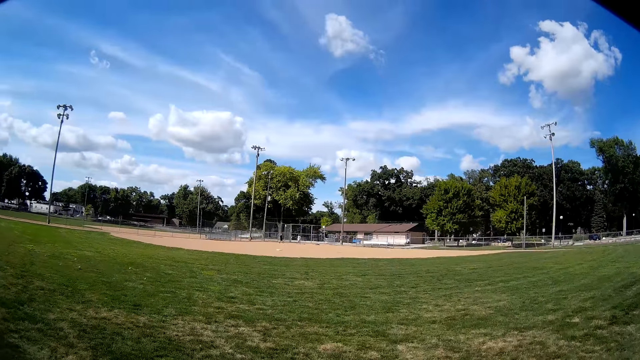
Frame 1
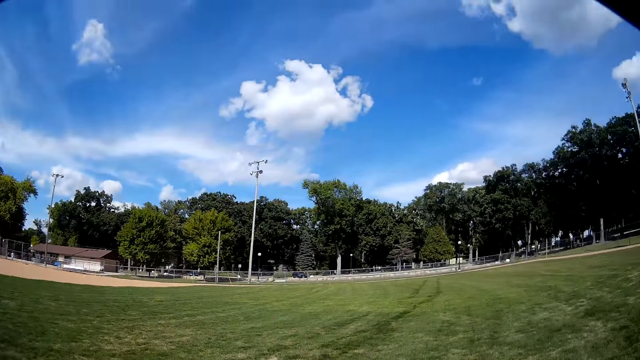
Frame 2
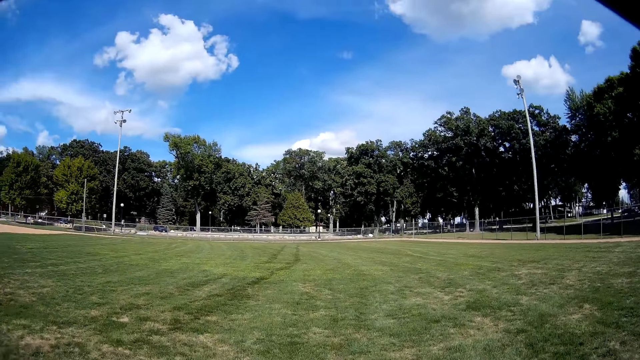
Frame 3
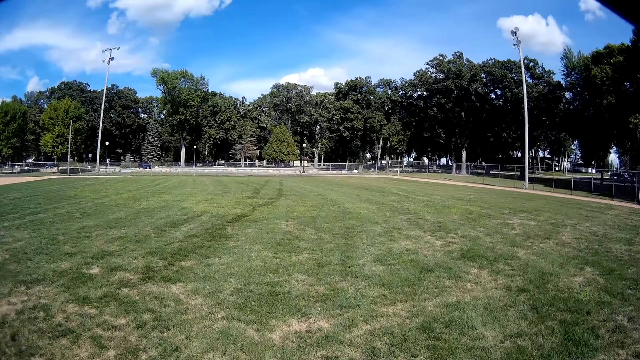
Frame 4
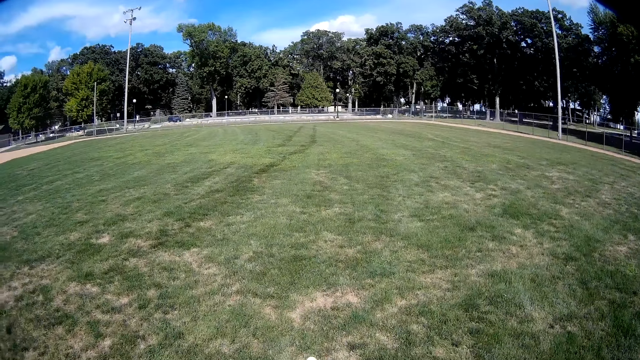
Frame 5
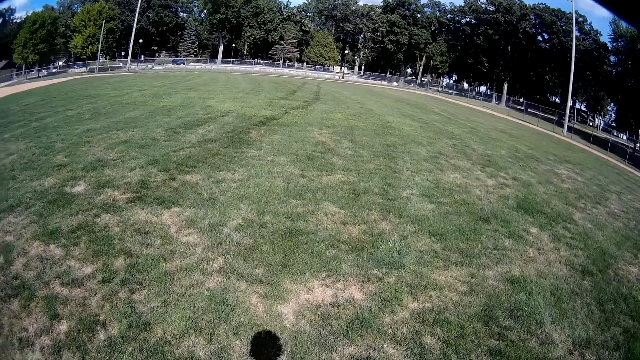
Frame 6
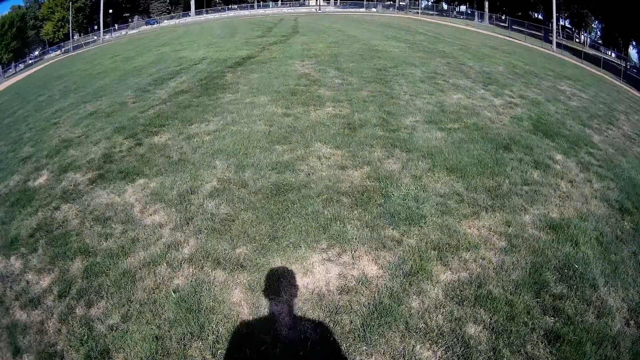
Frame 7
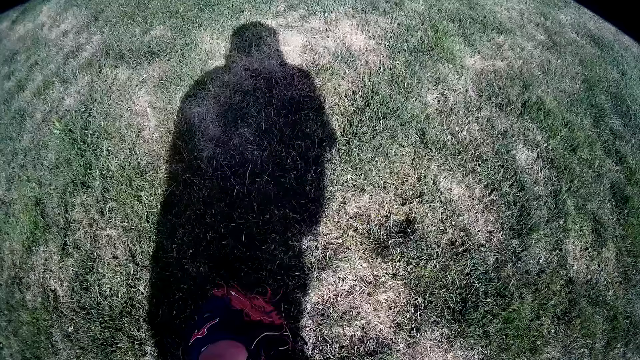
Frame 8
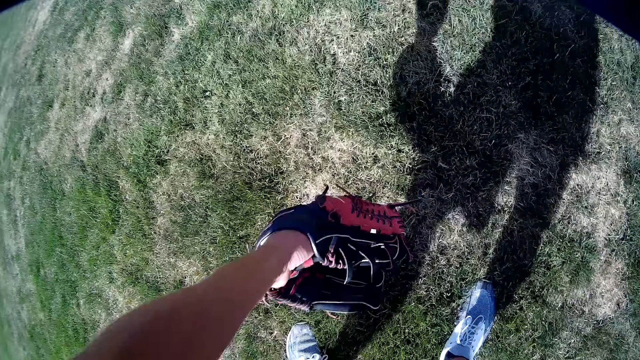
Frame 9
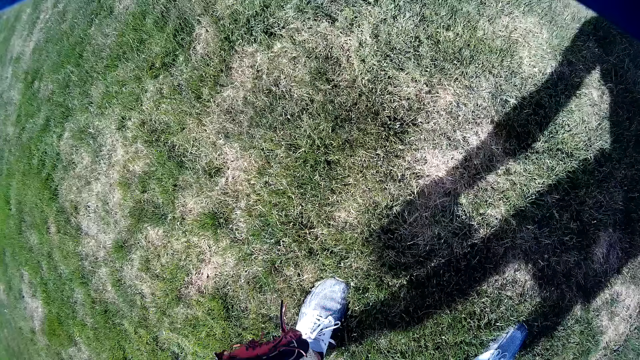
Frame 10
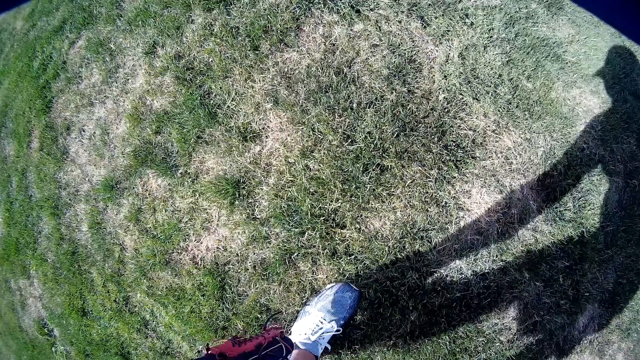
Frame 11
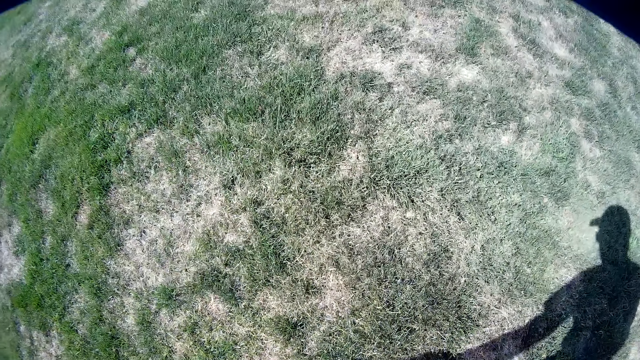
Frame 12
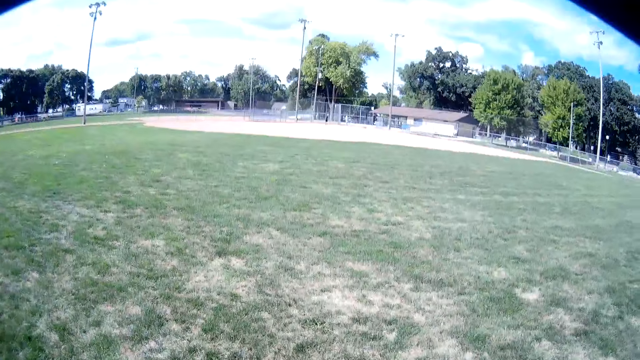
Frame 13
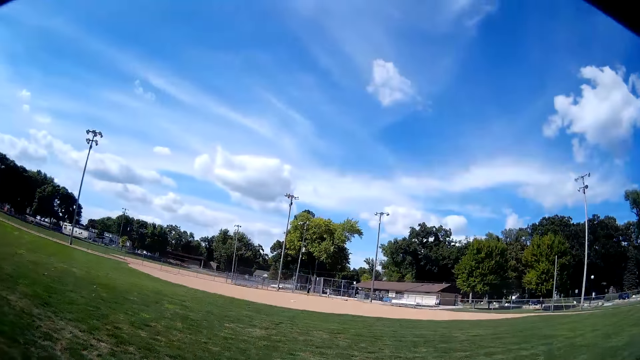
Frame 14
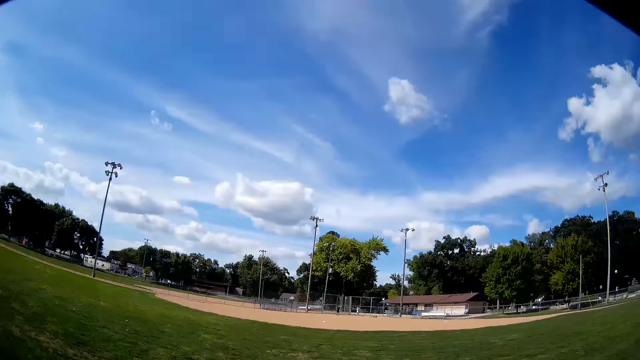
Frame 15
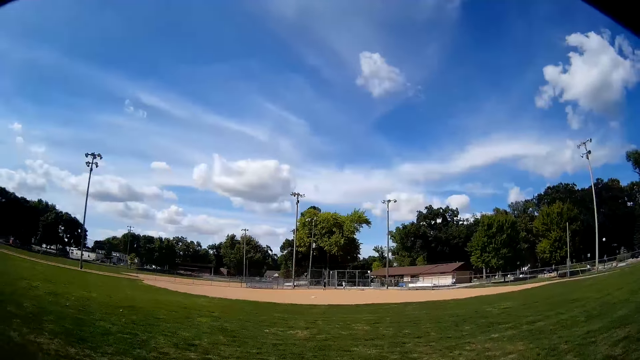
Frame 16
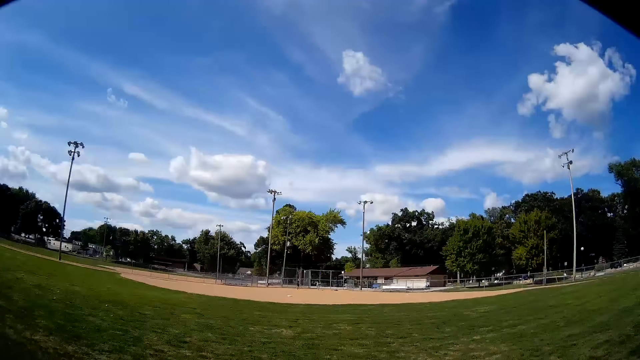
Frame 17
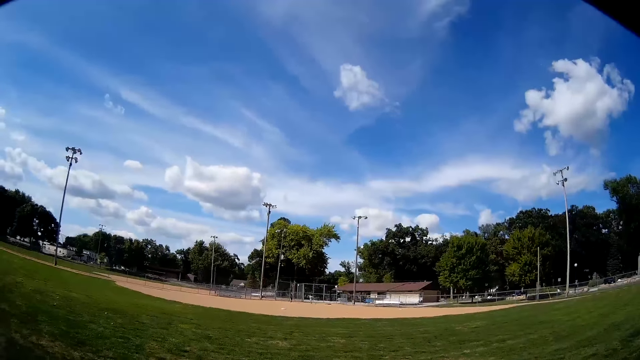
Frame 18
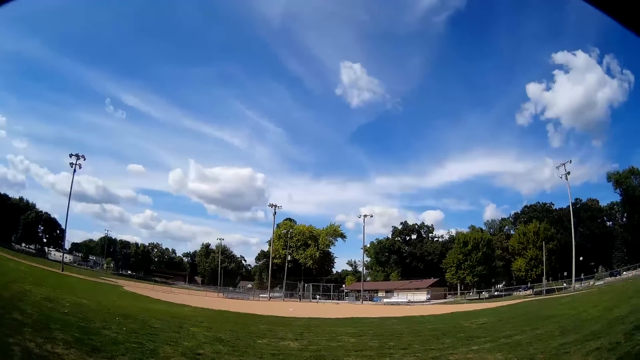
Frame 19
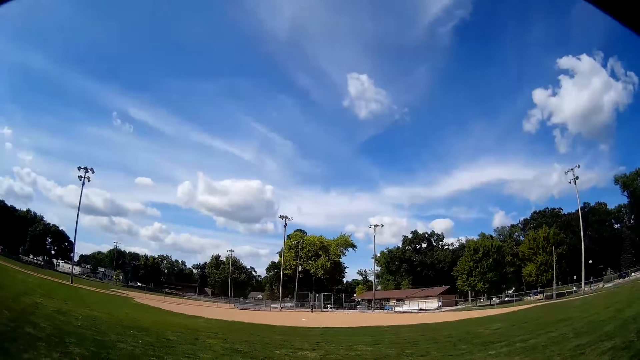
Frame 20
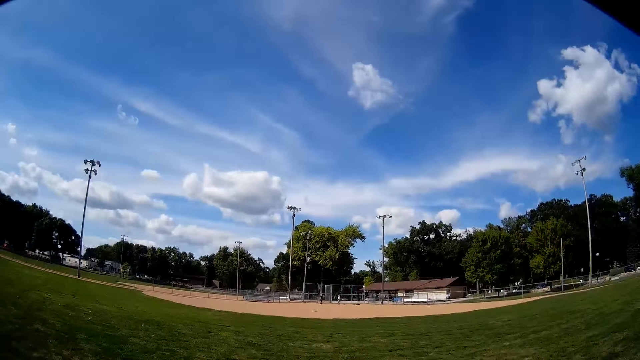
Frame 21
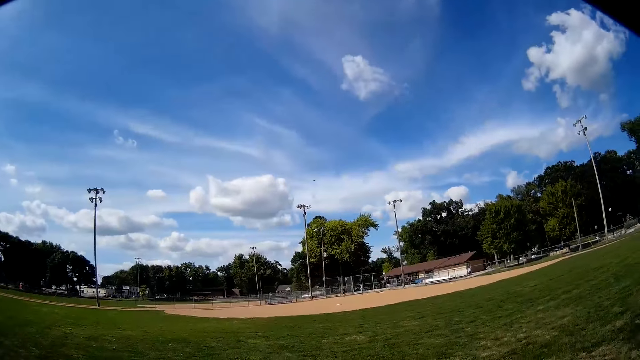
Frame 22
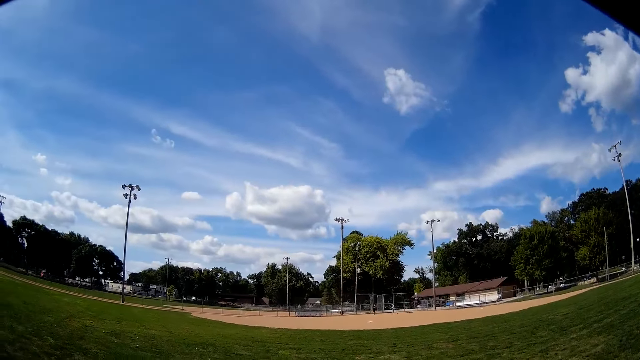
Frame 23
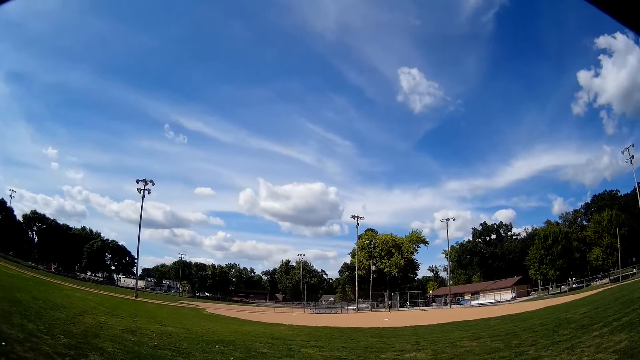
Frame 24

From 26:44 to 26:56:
The camera wearer looks around the field. They walk on the field. They pick up a baseball from the ground. They look at a man and another man.

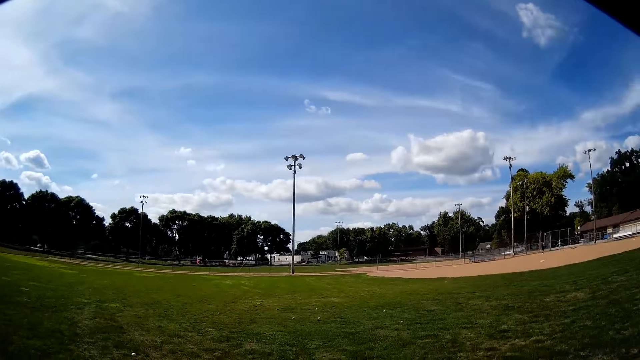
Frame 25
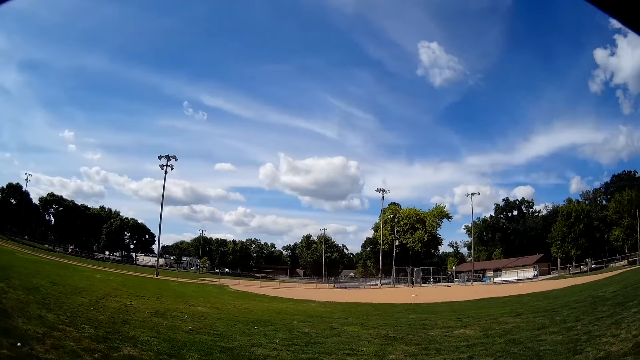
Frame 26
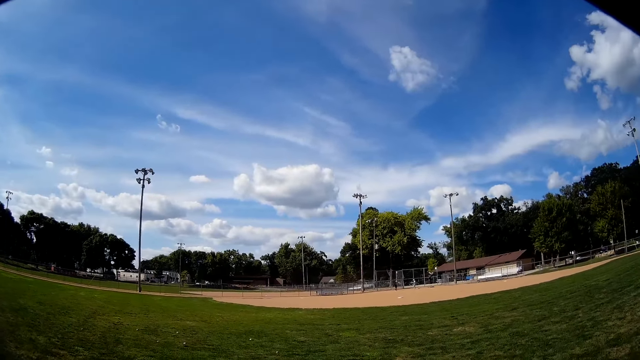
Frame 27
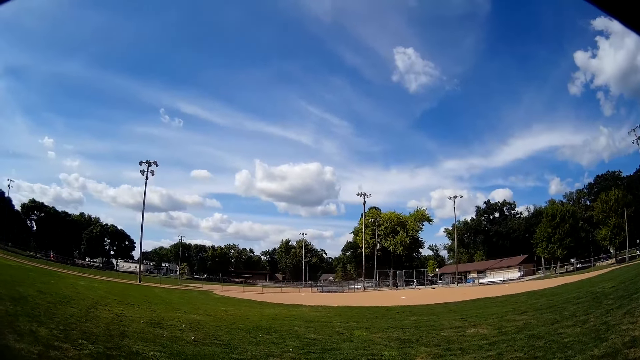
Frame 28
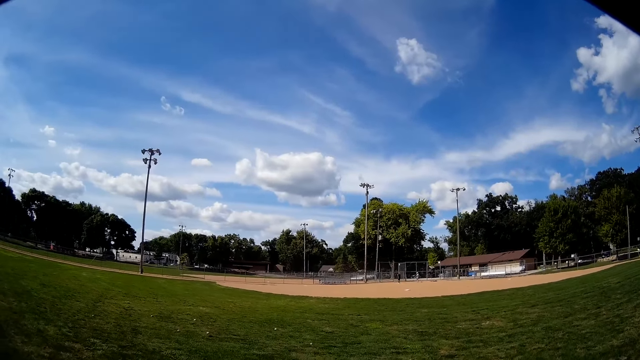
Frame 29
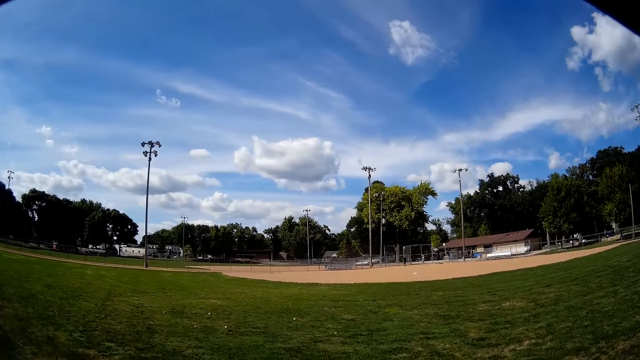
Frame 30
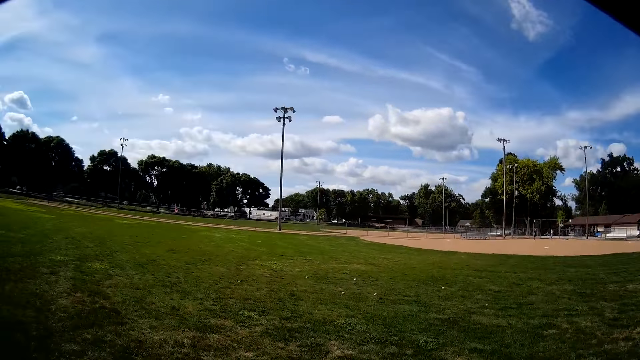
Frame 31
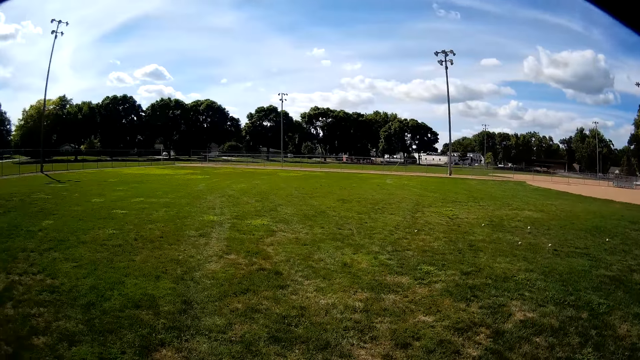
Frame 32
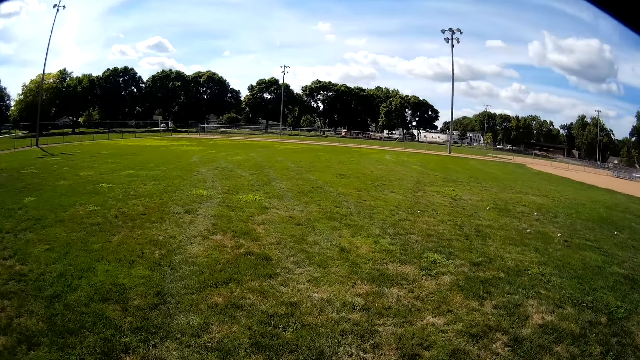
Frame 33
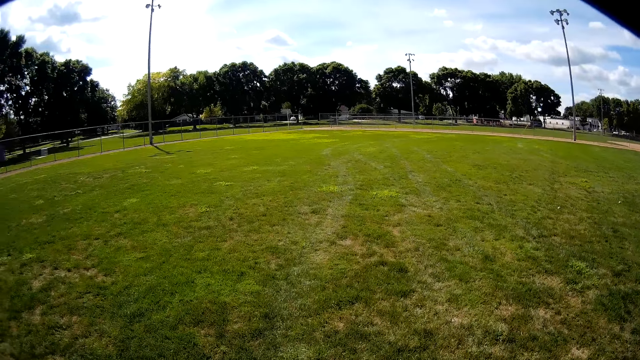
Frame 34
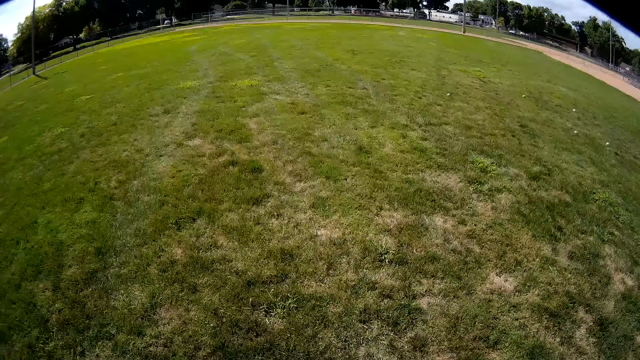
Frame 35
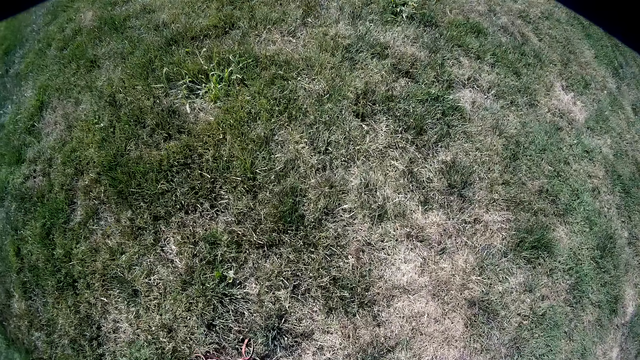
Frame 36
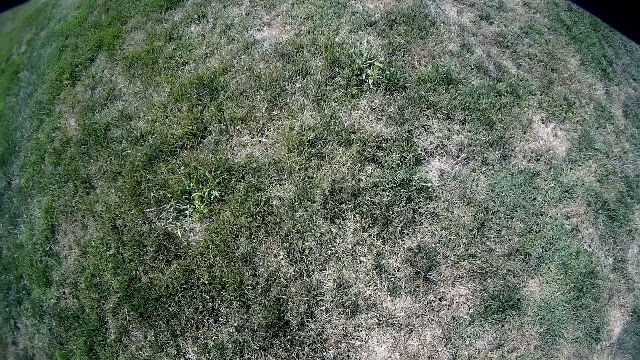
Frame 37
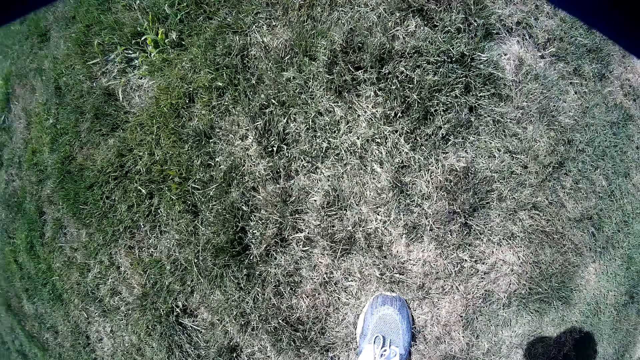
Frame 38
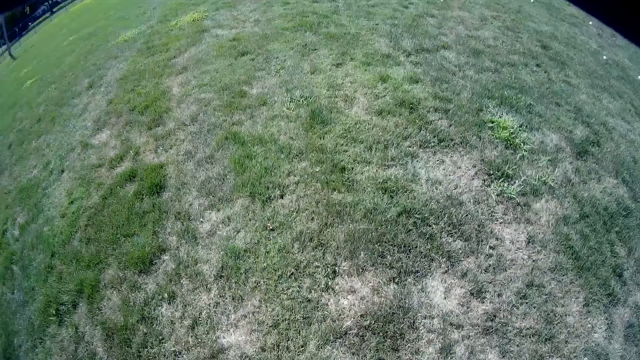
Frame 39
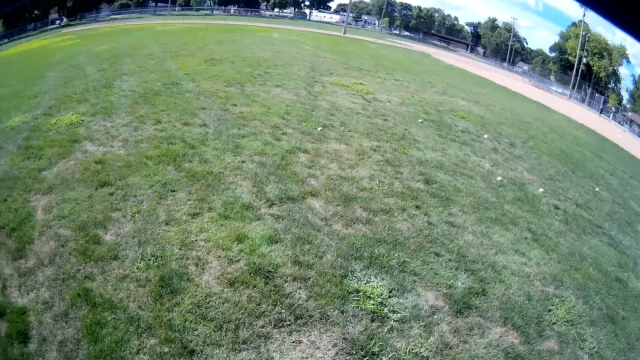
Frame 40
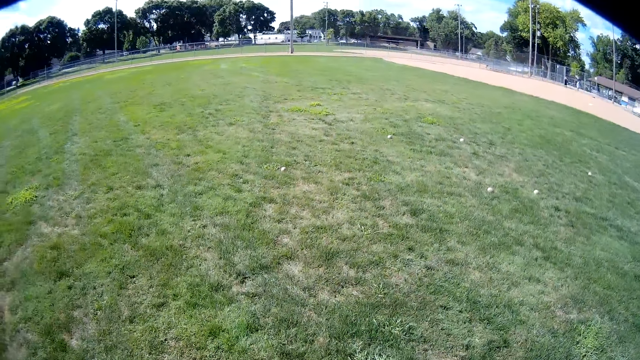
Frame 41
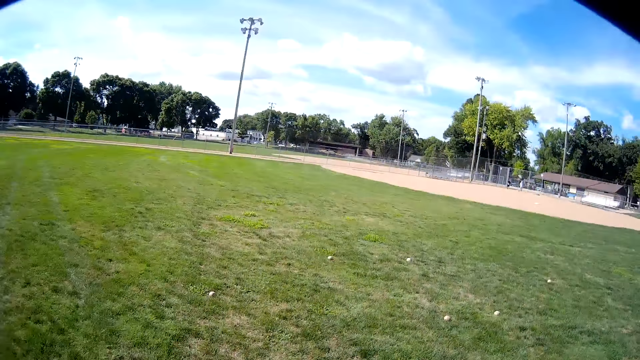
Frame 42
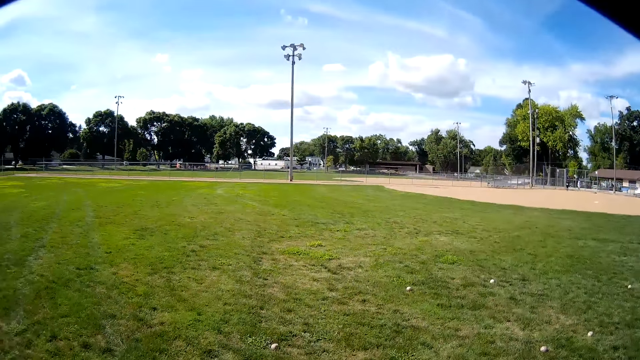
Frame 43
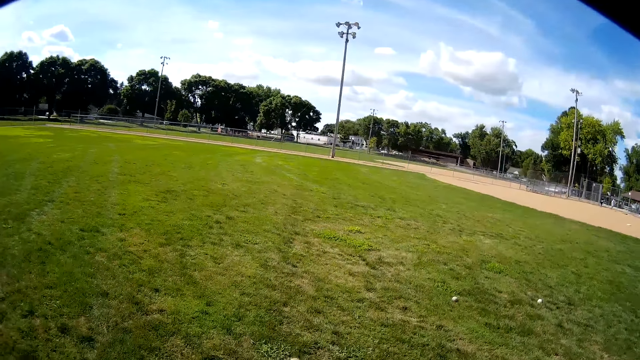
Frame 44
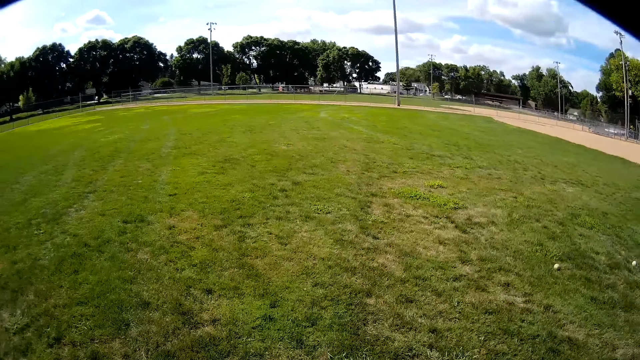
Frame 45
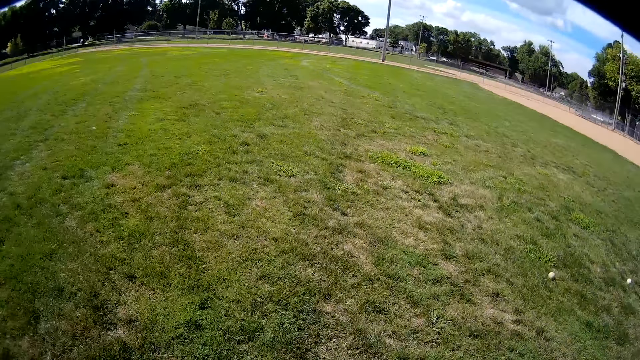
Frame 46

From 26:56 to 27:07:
The camera wearer walks on the field. They pick up the baseball. They walk toward the baseball.
